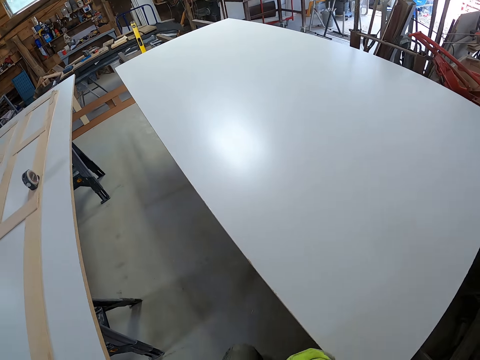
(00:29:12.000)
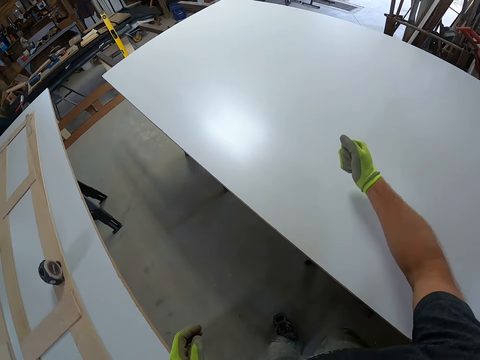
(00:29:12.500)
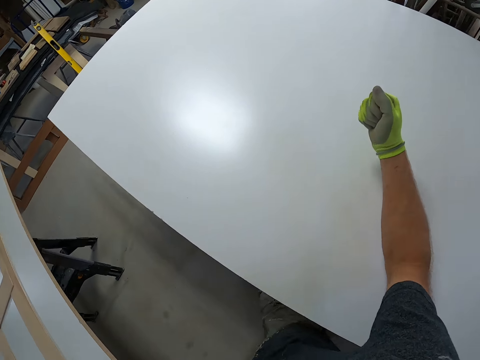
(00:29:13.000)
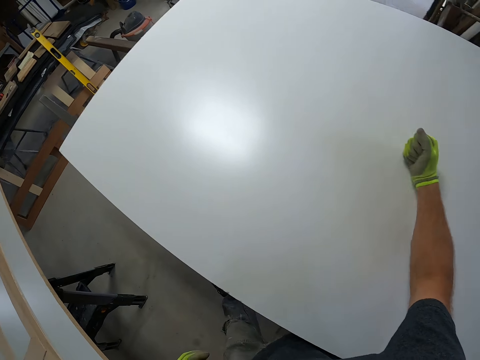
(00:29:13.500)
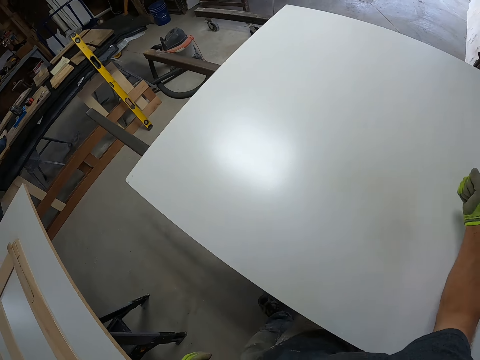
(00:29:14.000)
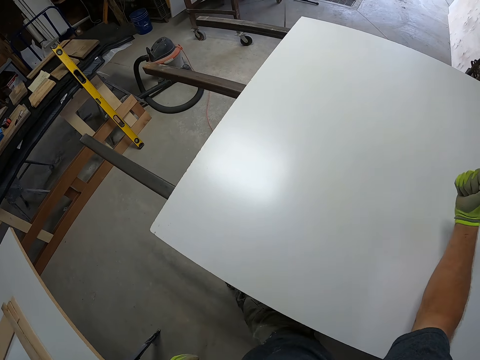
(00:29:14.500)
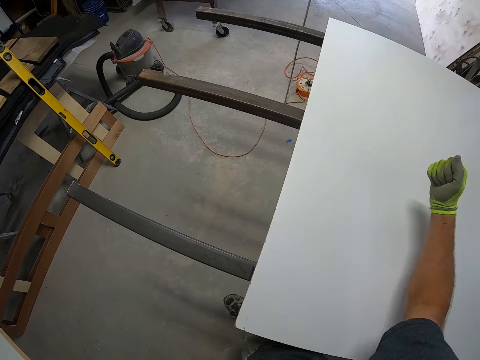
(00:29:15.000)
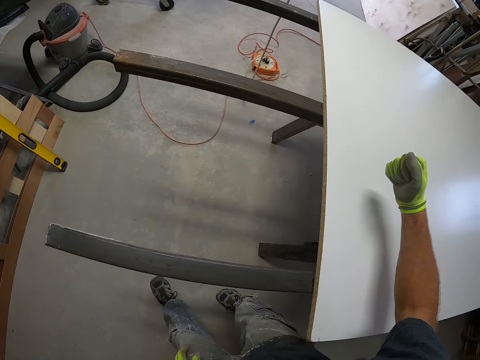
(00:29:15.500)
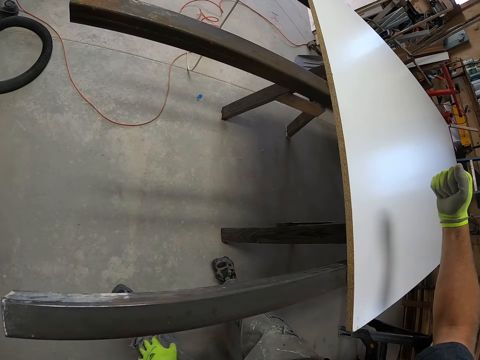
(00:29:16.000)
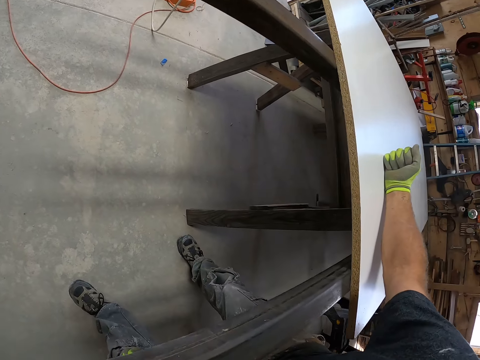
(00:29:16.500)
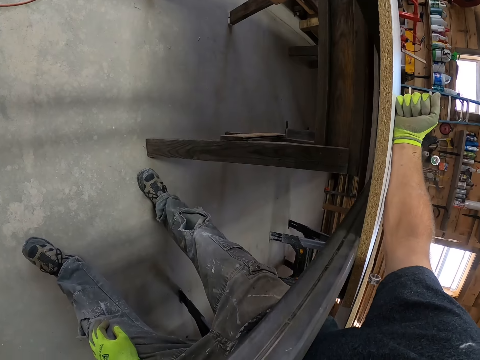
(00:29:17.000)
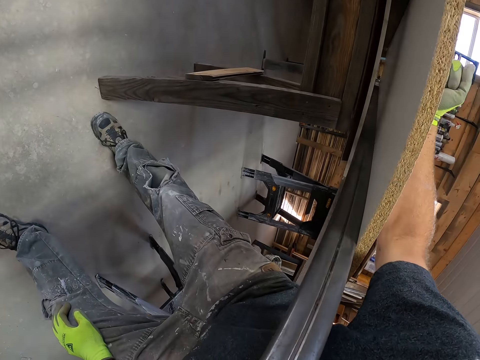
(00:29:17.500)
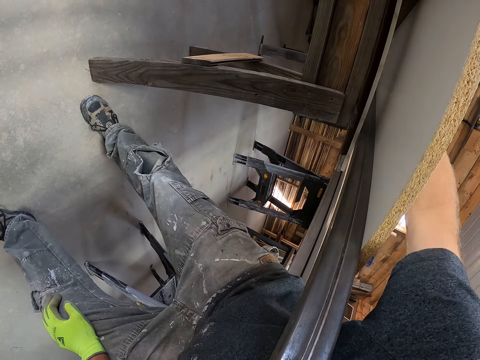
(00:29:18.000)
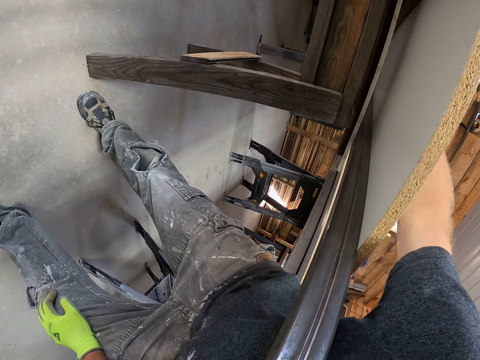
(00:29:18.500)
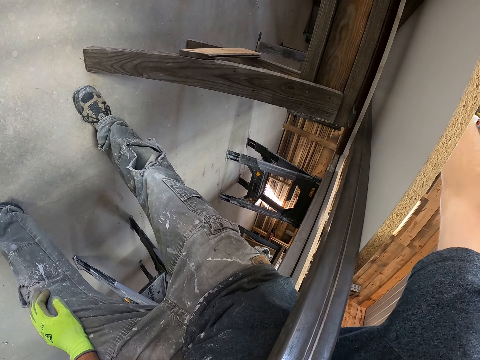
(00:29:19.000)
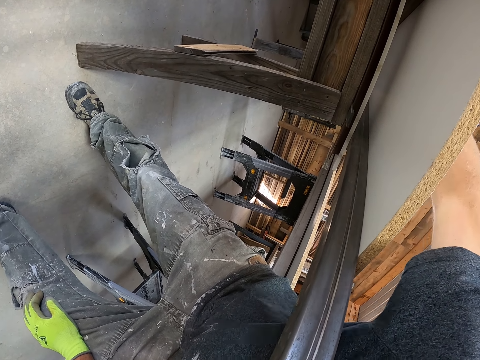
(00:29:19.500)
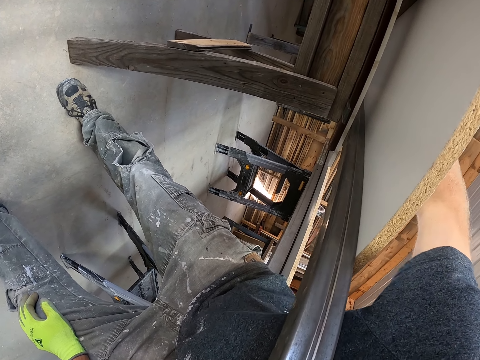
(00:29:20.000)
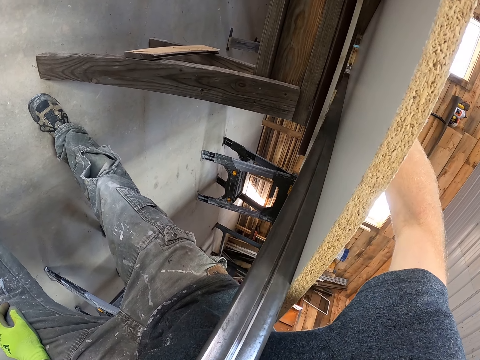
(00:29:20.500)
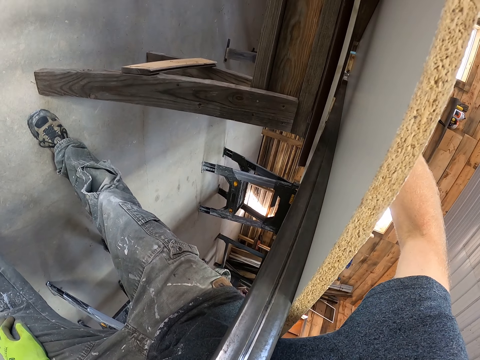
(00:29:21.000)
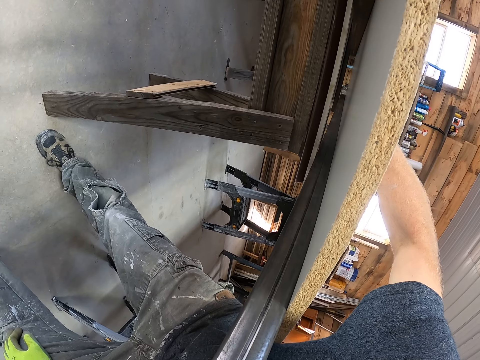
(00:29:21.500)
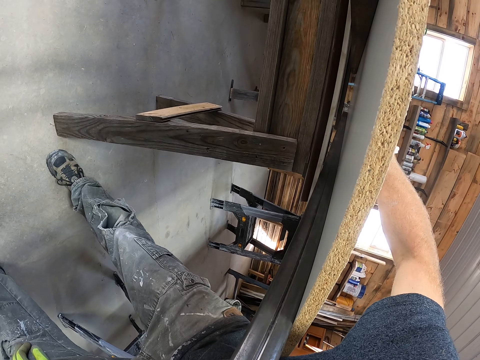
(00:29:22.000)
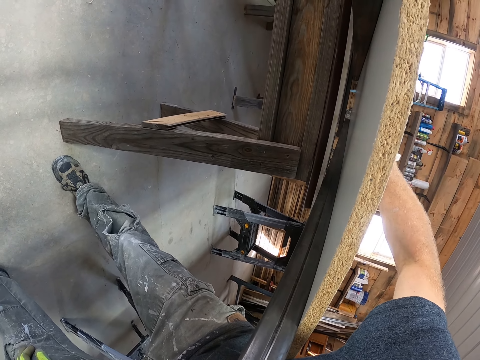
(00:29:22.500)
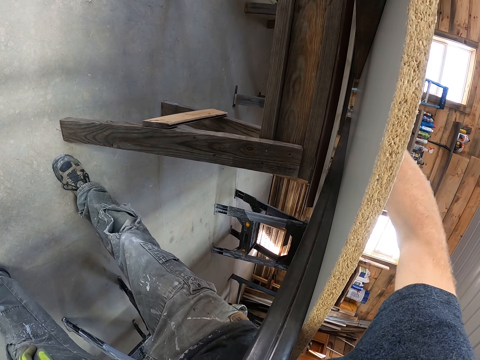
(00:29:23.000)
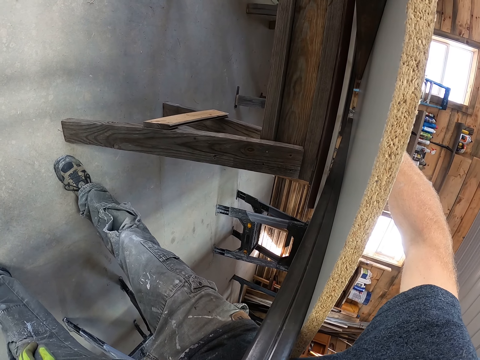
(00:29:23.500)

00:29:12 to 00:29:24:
The camera wearer stands. They release the MDF board. They walk around the room. They hit the MDF board with the right hand. They bend towards the table frame. They hit the MDF board with the right hand. They look underneath the table top. They hold the MDF board with the right hand.

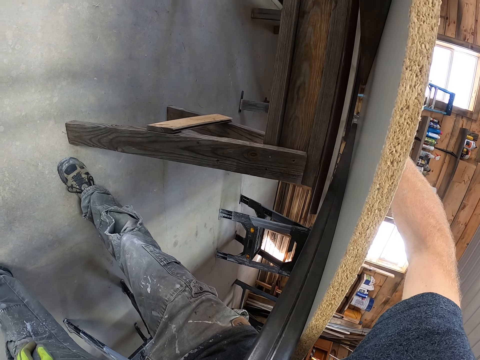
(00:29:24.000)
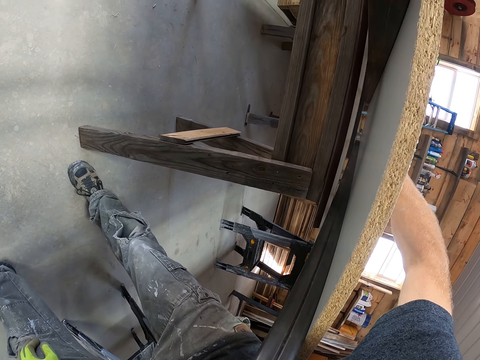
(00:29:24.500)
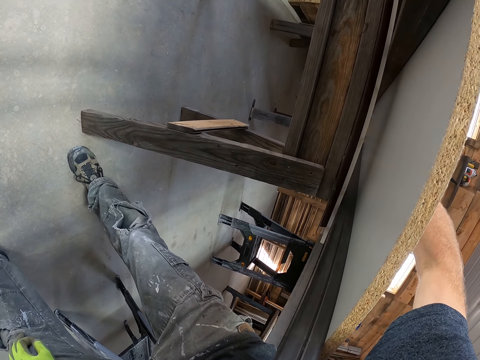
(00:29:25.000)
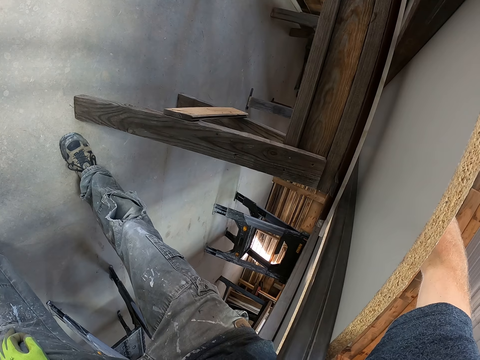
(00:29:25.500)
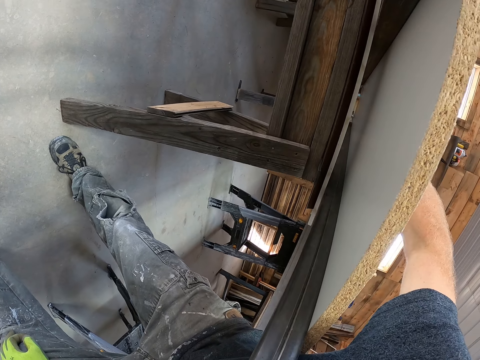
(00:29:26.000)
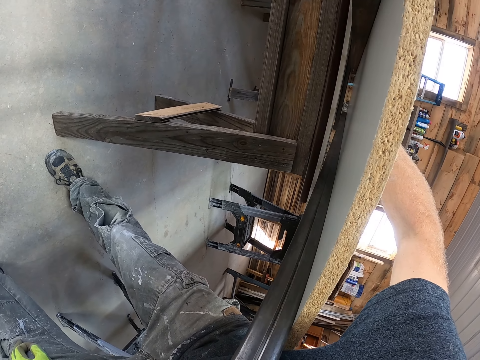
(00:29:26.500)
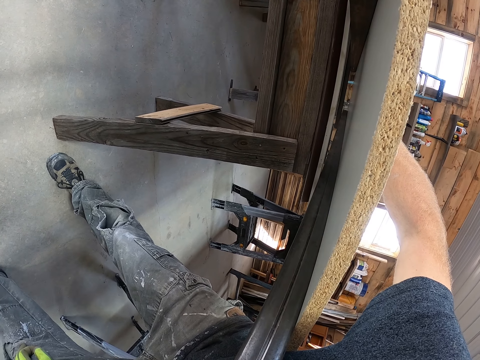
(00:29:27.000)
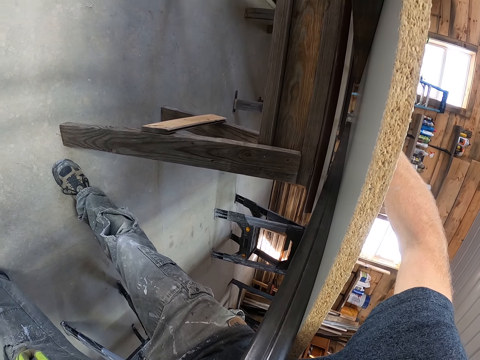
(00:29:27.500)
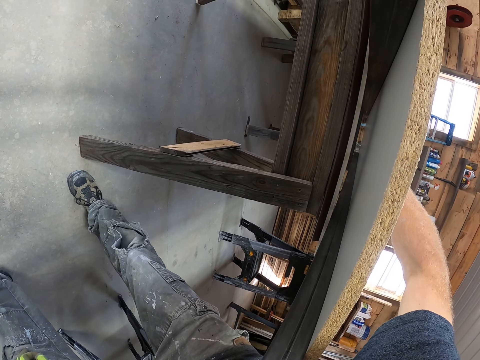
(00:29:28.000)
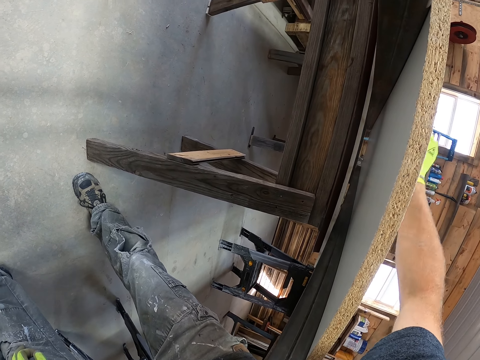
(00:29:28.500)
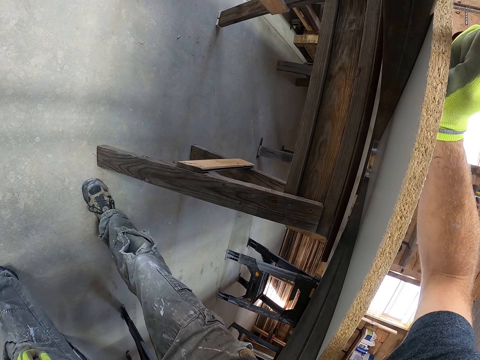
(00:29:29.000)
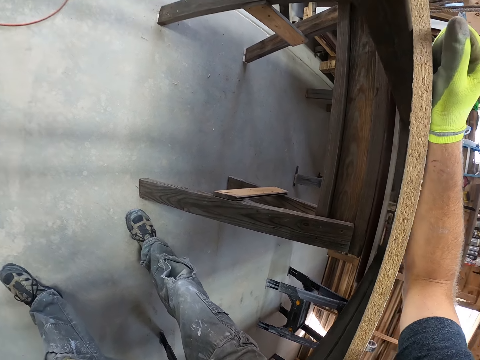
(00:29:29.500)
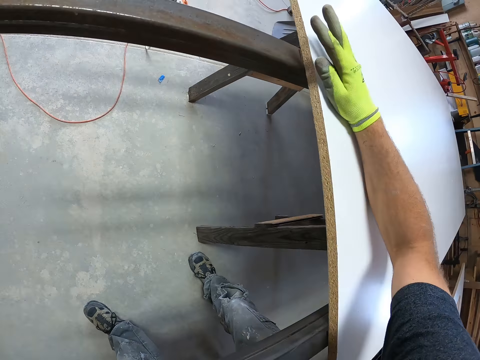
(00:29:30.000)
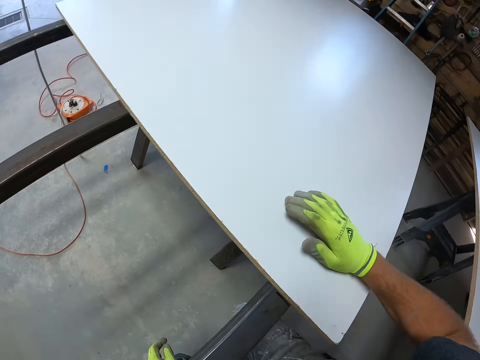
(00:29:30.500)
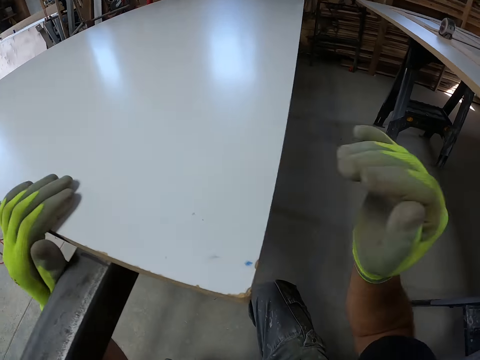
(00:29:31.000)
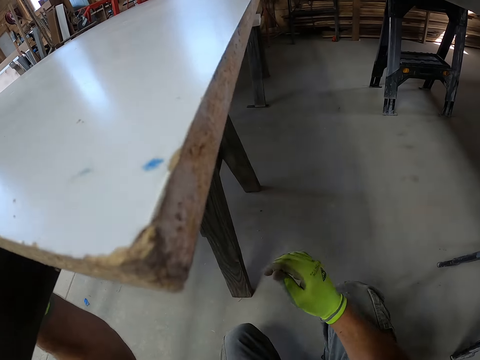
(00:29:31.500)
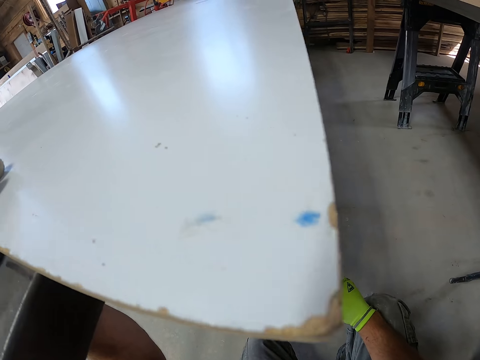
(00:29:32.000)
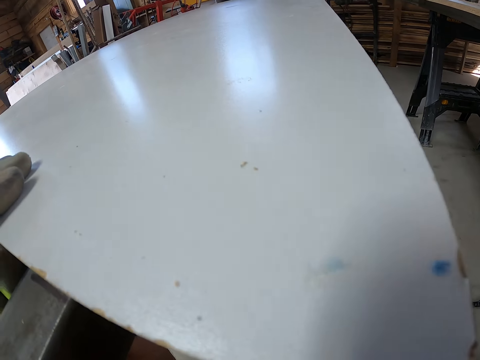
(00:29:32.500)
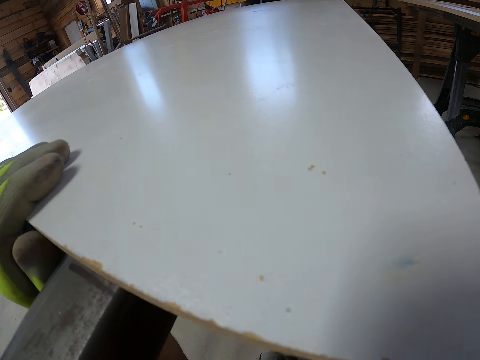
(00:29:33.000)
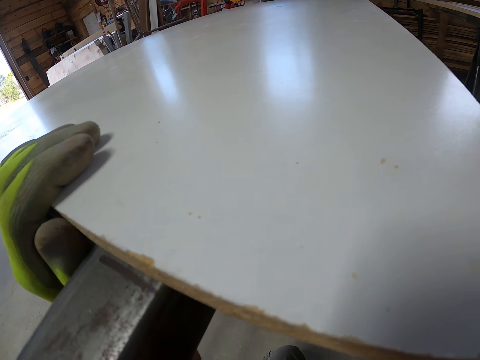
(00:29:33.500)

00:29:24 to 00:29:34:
The camera wearer adjusts the right hand on the MDF board. They slide the right hand on the MDF board. They hold the MDF board with the right hand. They squat down. They view the MDF board.

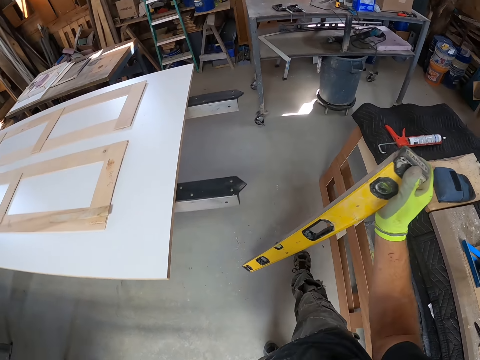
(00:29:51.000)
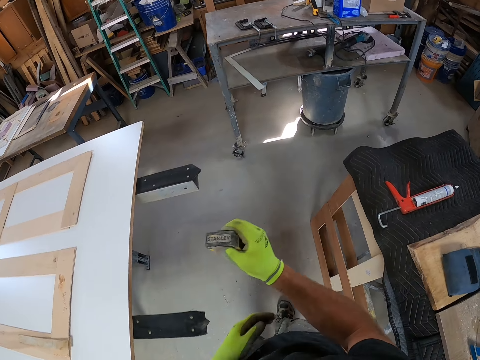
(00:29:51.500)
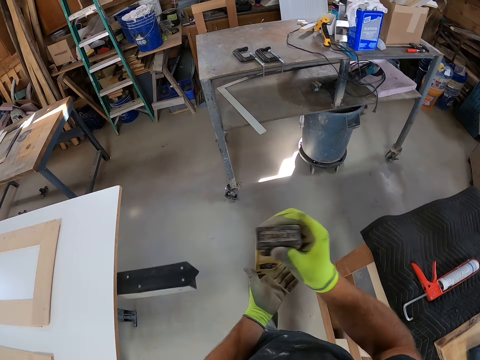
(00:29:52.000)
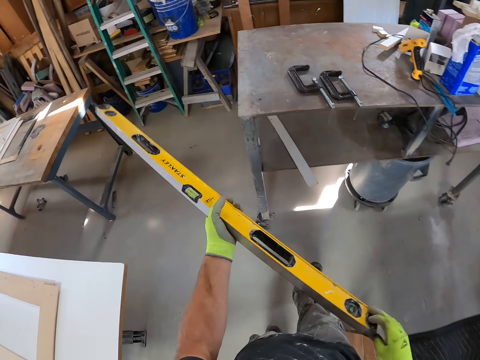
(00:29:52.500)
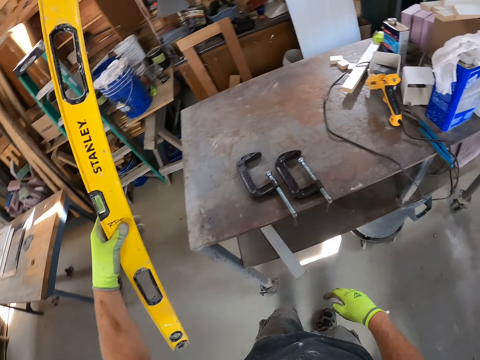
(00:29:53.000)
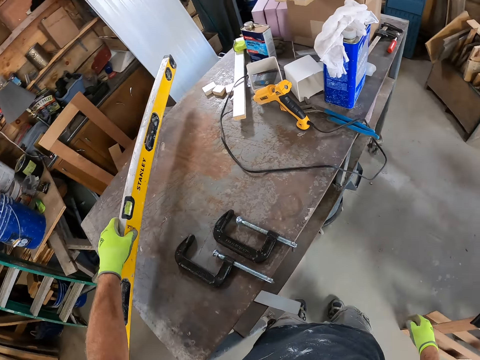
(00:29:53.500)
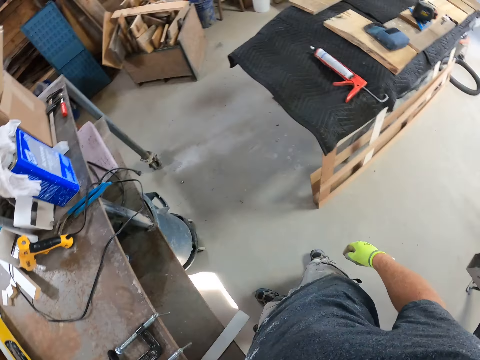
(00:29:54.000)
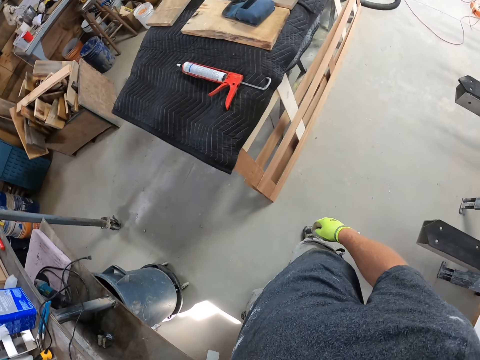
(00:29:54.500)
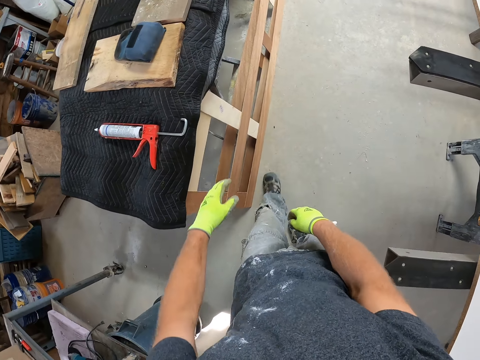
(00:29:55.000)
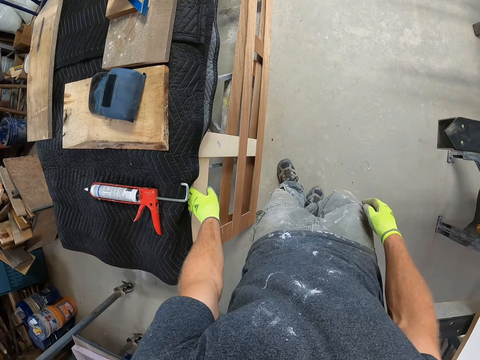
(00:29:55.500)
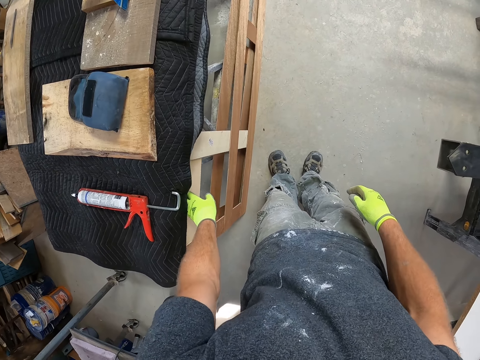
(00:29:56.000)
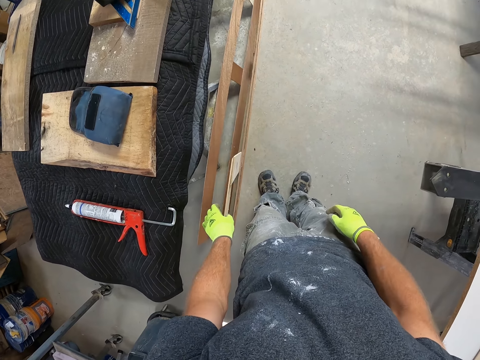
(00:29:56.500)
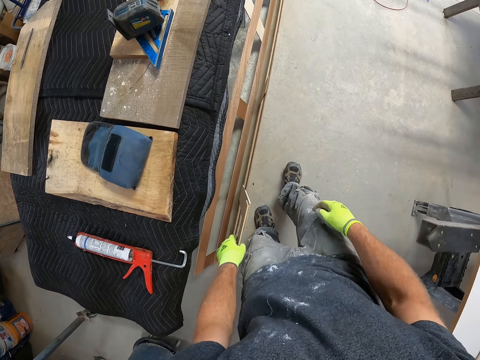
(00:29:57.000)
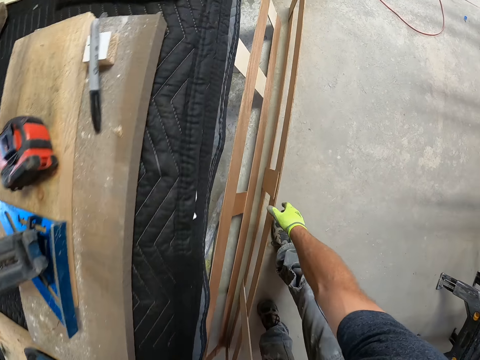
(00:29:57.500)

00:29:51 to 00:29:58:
The camera wearer holds the beam level with the left hand. They put the beam level on a puttering bench. They walk around the room. They pick up a frame structure.
